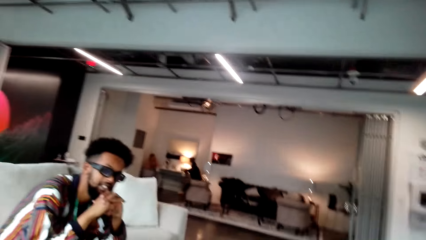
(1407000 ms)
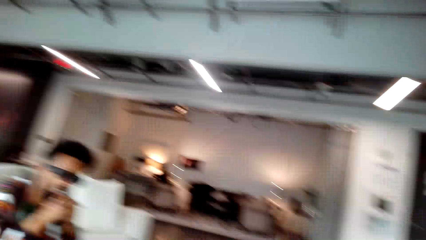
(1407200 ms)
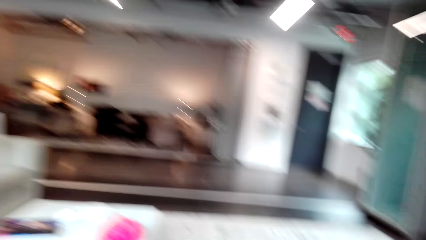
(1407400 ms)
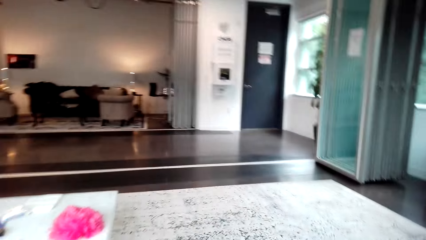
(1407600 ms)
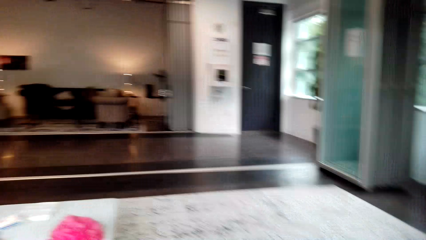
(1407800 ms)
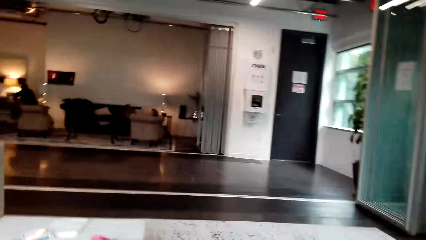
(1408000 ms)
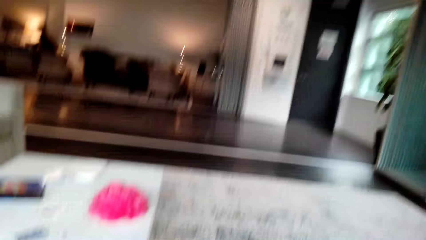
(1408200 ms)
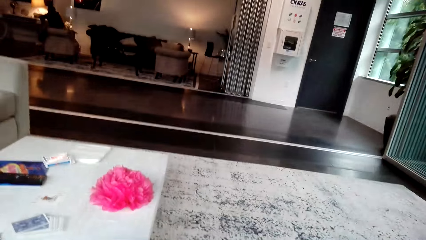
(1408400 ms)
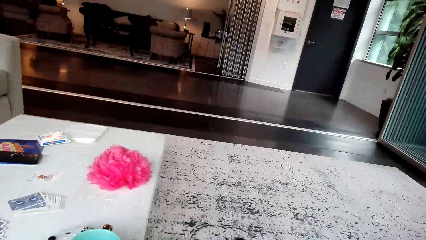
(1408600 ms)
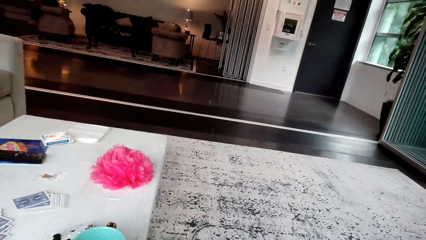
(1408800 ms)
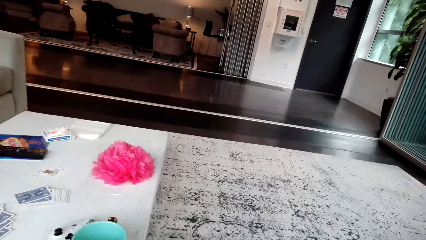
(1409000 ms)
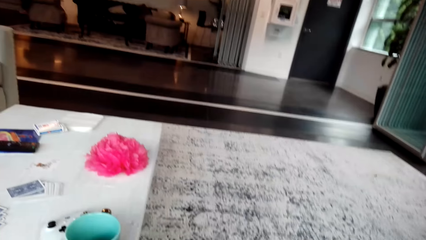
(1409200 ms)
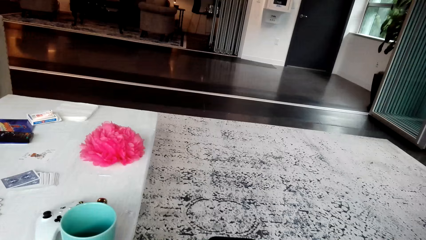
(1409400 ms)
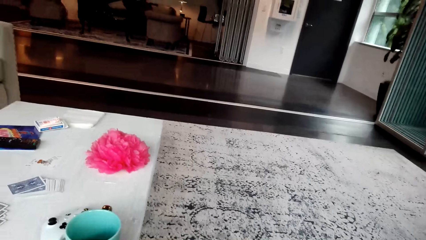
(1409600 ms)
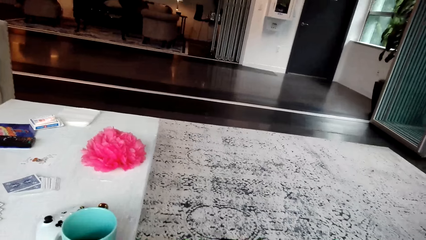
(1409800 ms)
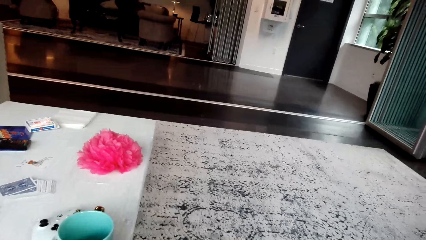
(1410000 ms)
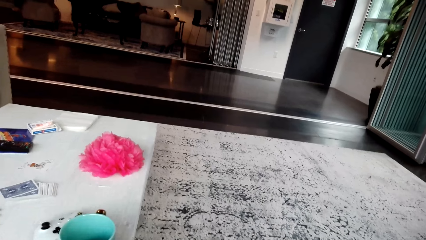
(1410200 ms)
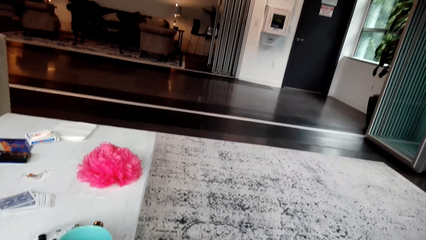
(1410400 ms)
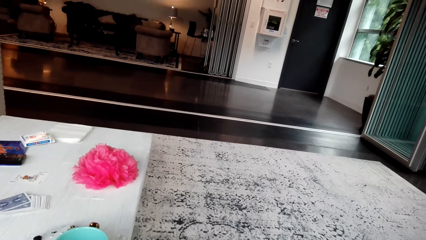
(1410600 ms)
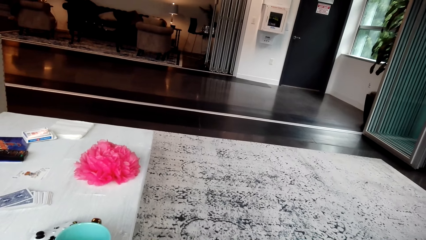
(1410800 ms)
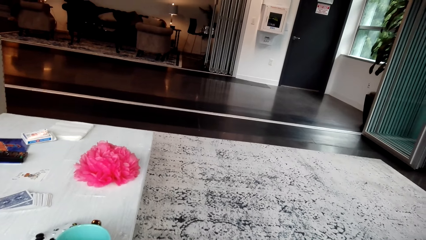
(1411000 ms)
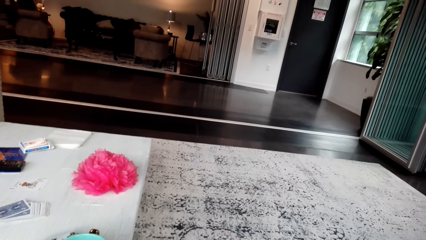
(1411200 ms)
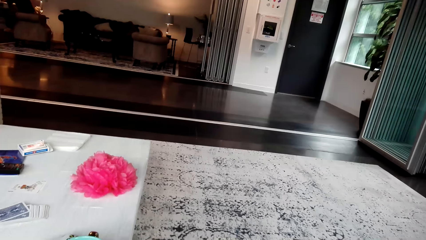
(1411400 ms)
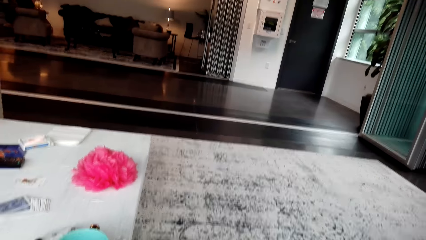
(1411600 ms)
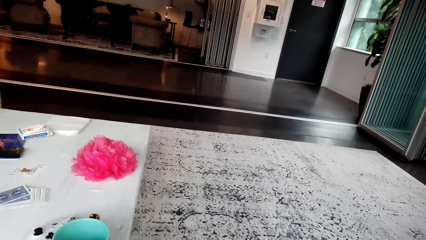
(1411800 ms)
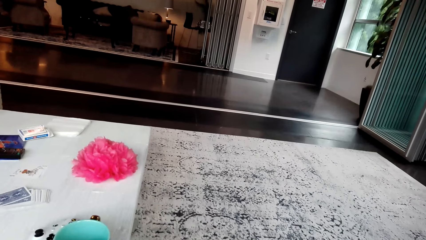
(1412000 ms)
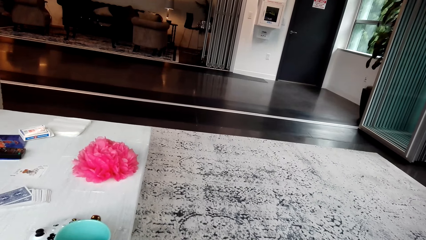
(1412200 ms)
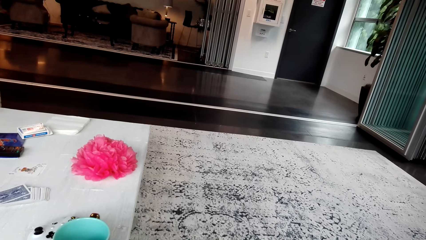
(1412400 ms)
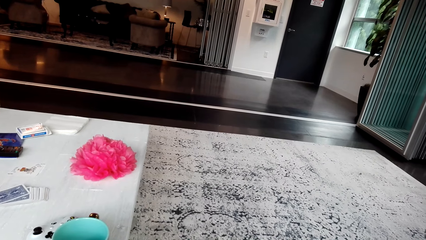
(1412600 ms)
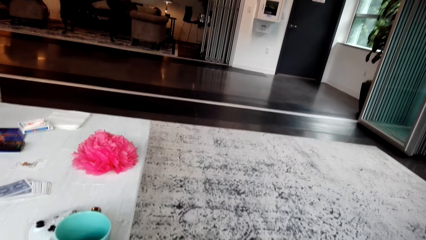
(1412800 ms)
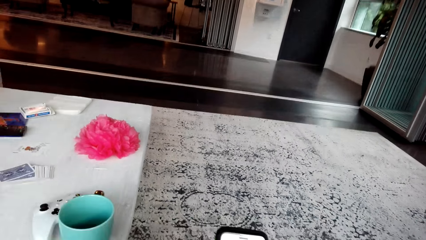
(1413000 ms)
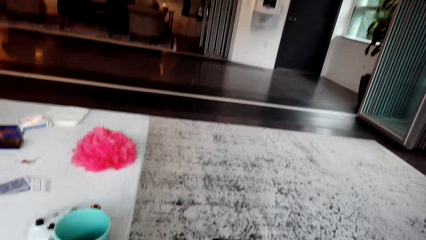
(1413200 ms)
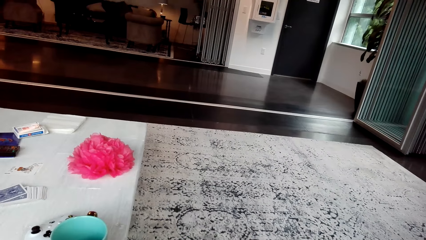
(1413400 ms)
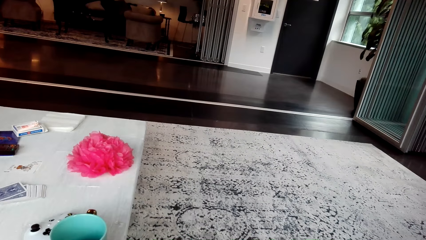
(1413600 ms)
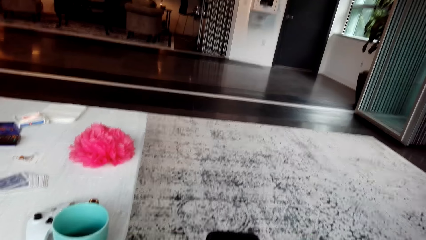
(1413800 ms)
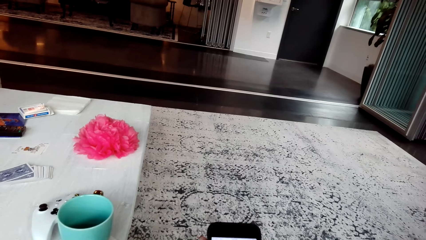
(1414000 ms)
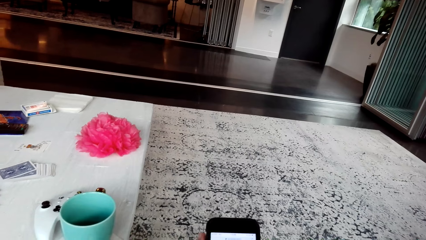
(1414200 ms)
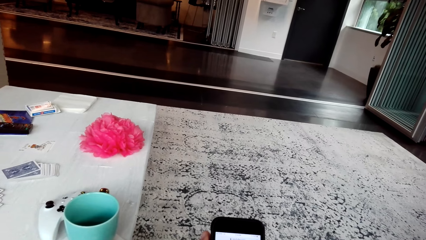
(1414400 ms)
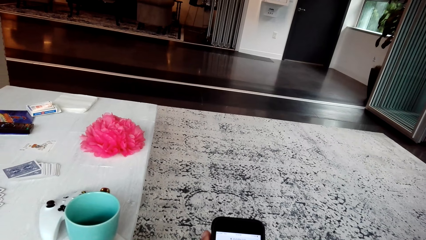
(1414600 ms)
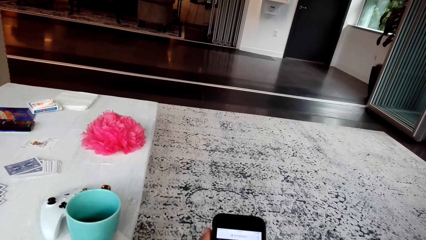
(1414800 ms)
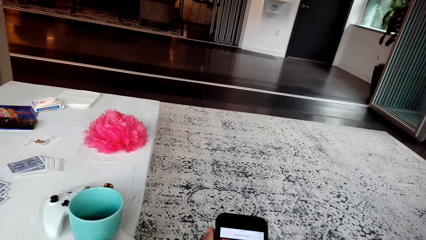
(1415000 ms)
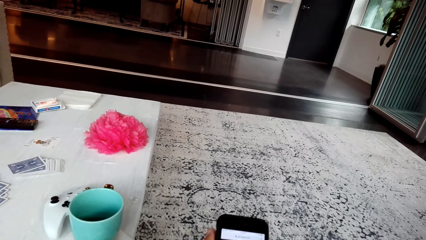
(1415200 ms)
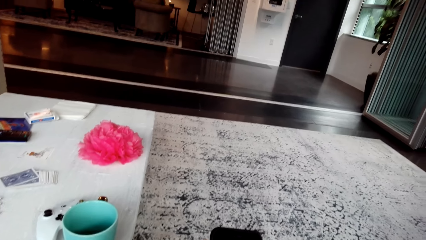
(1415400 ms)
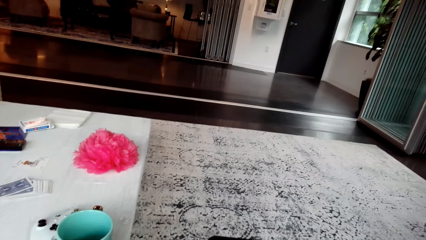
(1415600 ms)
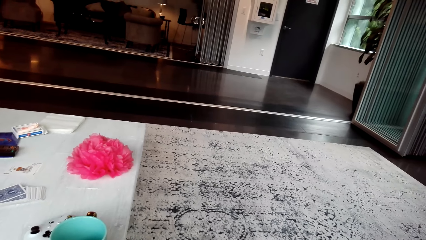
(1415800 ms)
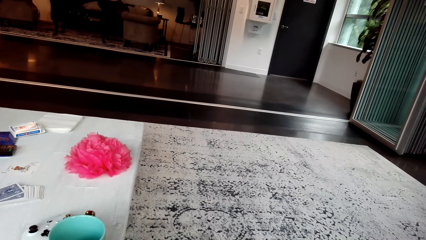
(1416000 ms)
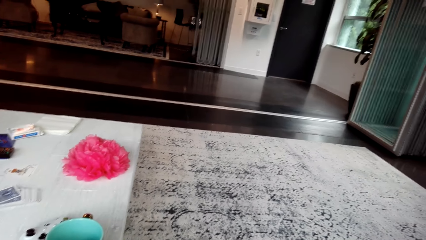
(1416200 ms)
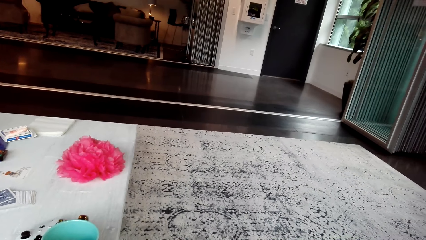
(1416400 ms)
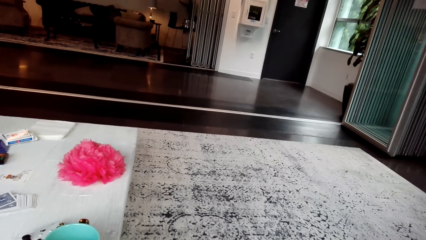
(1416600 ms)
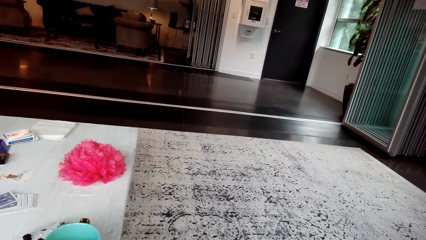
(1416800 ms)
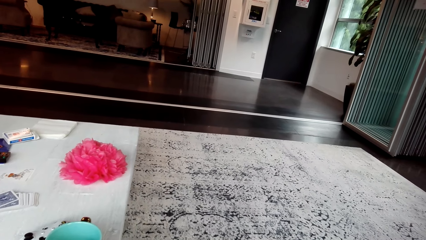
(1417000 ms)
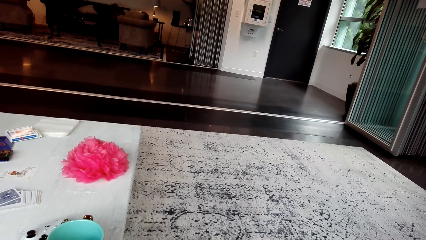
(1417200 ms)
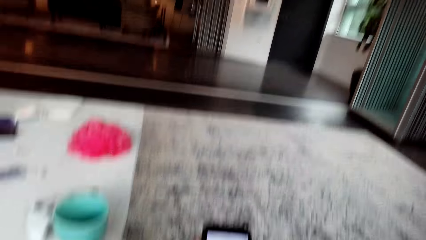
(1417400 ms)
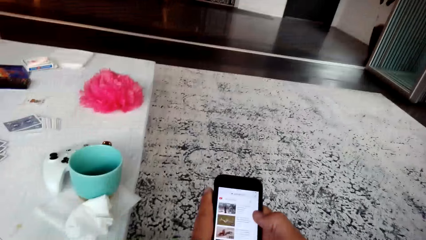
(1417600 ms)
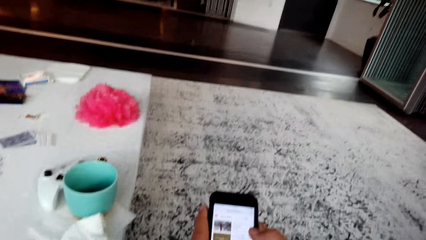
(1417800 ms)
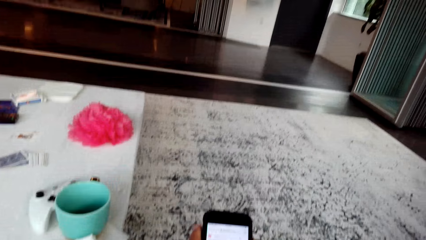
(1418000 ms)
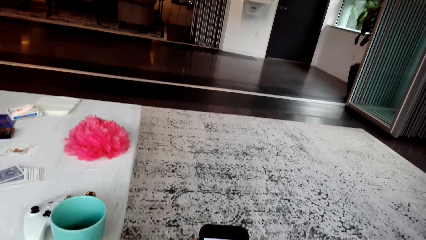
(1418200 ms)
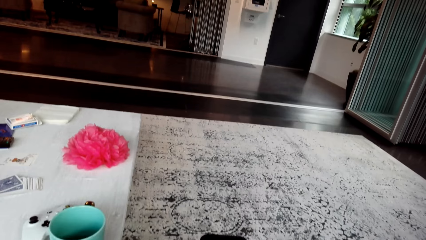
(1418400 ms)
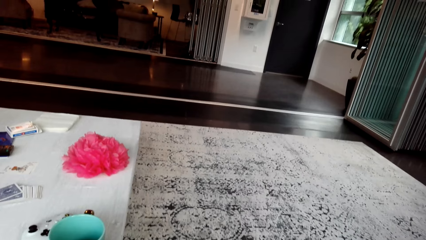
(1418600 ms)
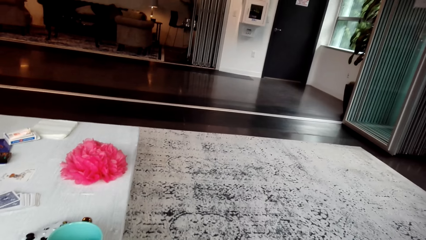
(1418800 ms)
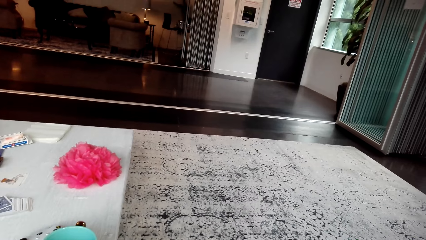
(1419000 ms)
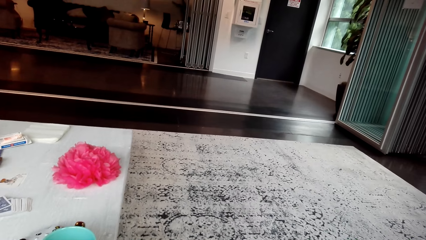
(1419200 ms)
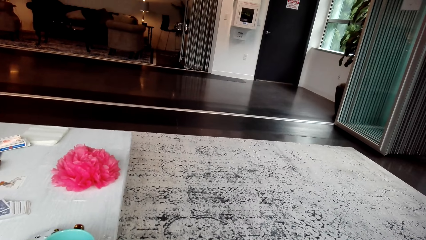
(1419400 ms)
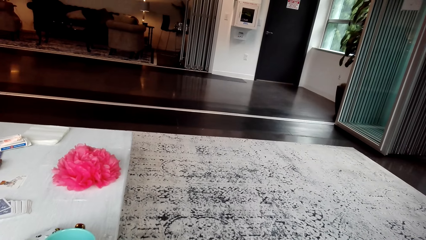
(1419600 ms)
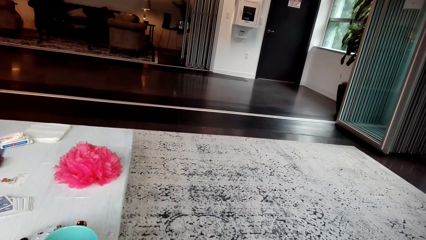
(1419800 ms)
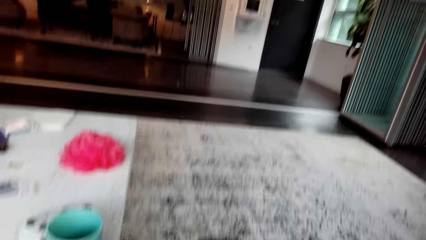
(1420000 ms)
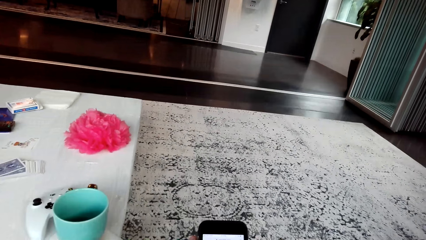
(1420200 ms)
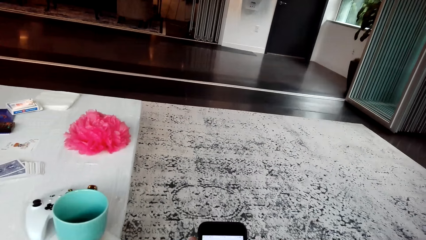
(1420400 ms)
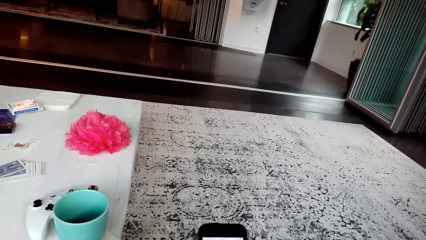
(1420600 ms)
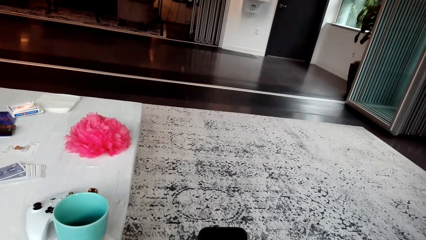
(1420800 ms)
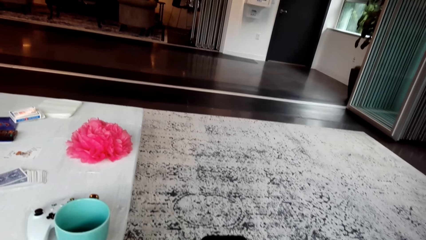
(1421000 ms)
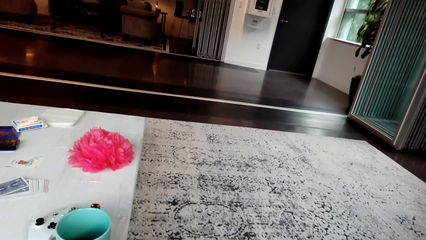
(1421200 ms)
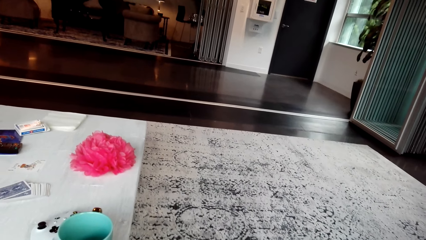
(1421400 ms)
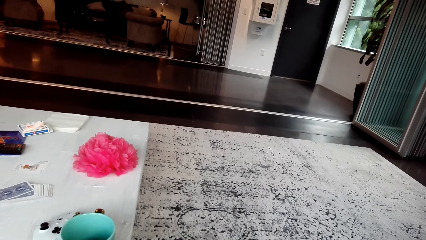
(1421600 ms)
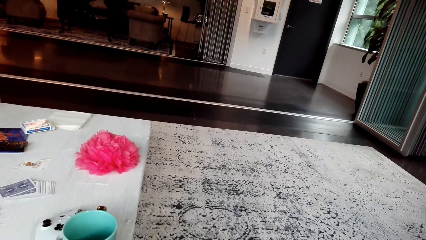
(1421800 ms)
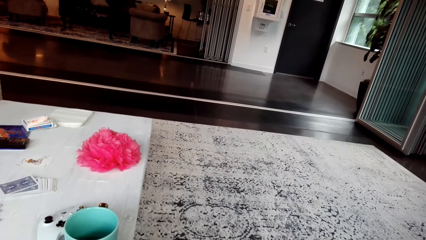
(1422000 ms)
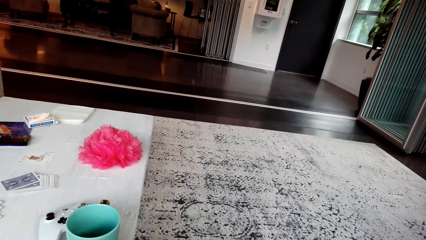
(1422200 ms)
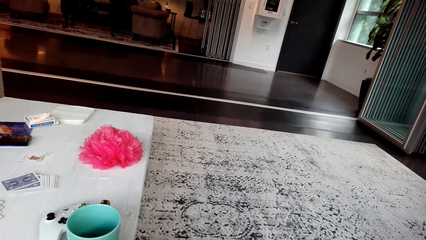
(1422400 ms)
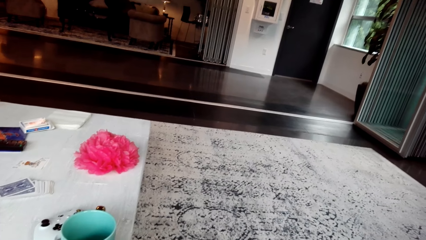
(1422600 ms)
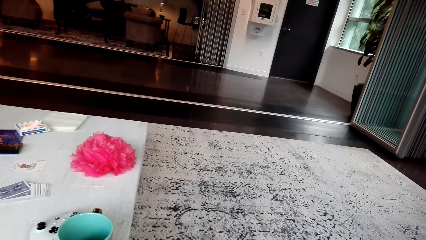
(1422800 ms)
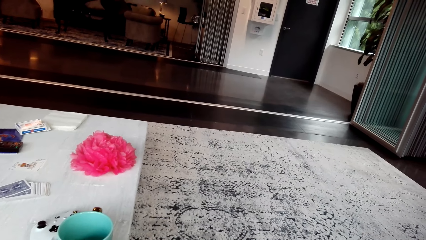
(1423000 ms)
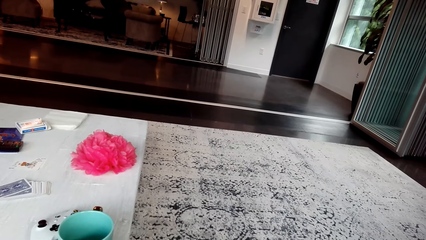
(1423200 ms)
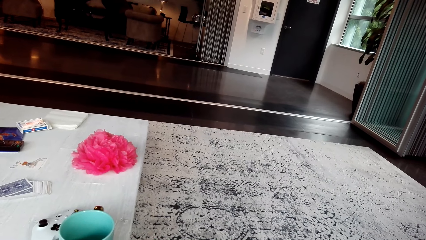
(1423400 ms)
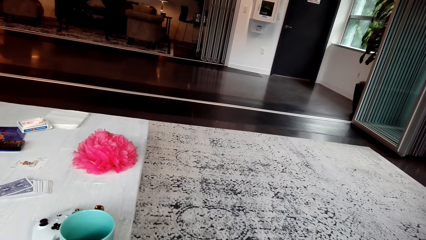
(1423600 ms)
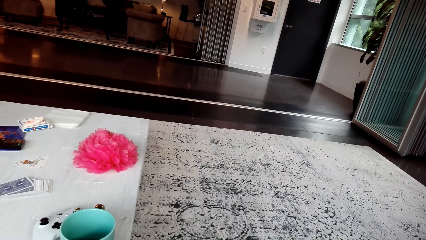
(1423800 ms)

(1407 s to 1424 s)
The camera wearer stares at a person and interacts with the person. The person stares at the camera wearer. The camera wearer looks around. They stare at the phone. They look around. They operate the phone. They look around.
